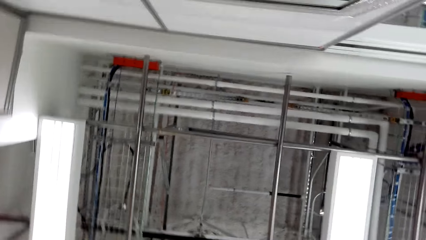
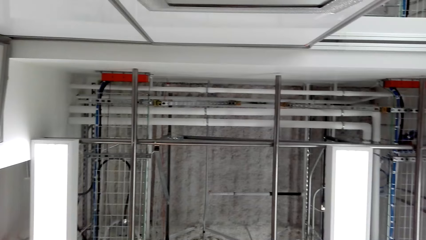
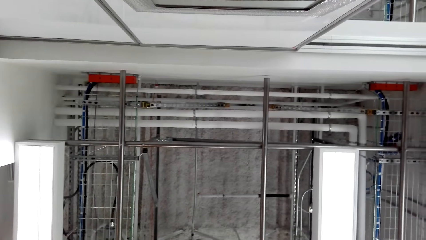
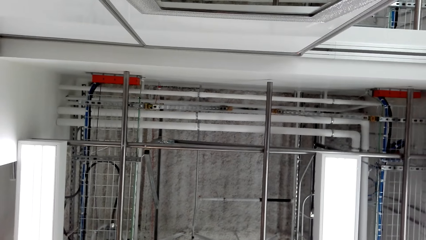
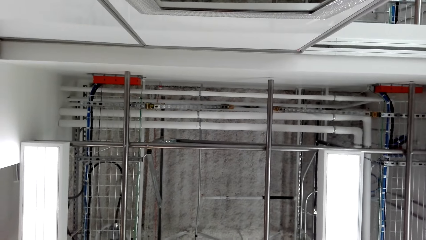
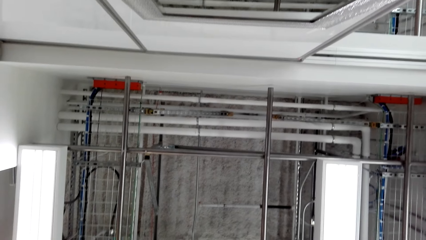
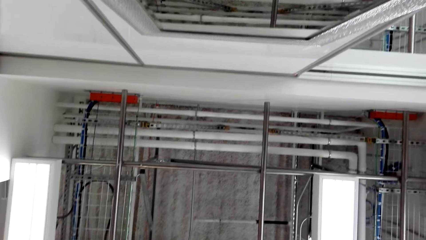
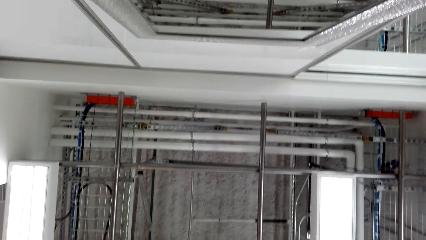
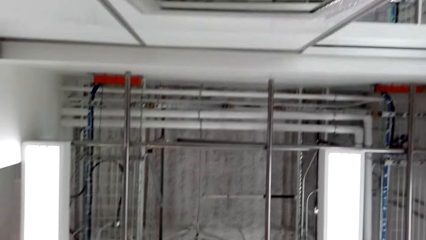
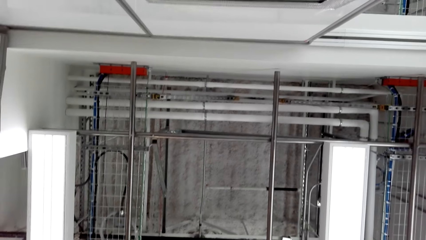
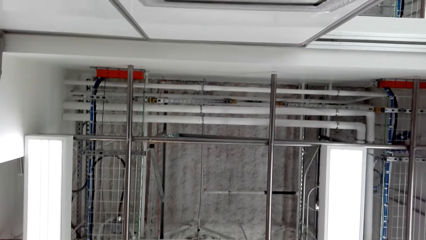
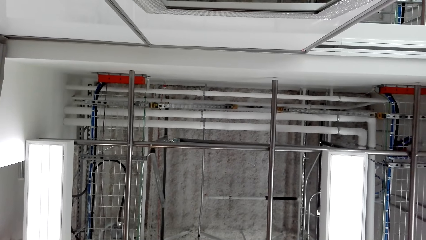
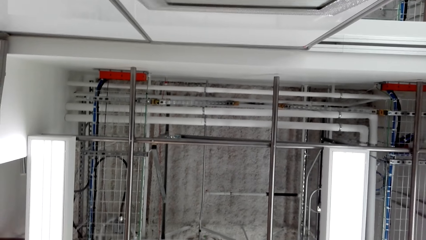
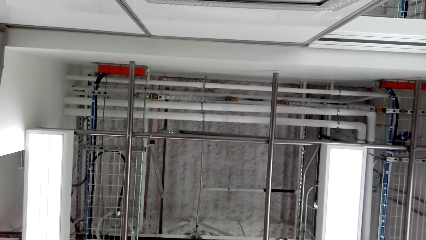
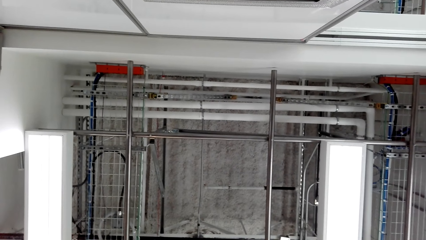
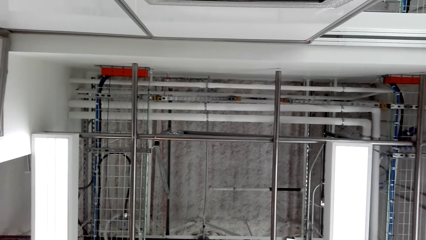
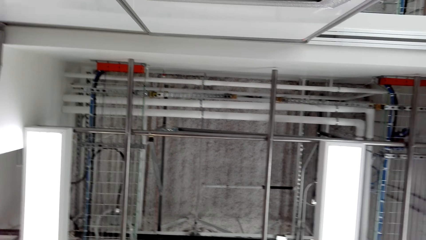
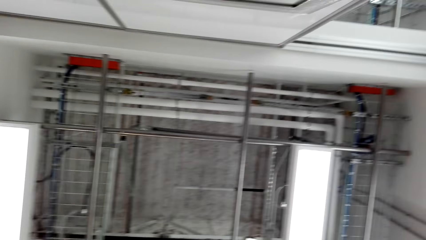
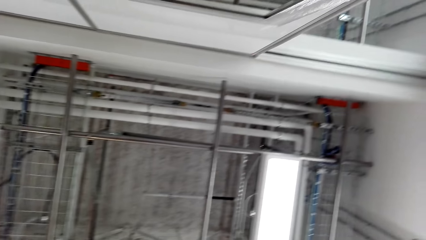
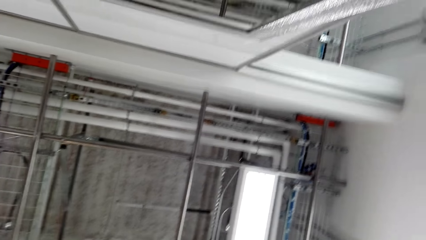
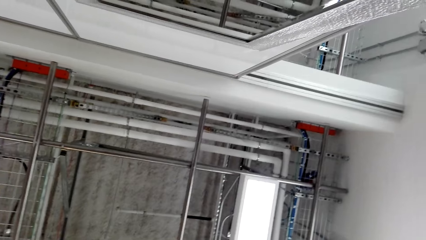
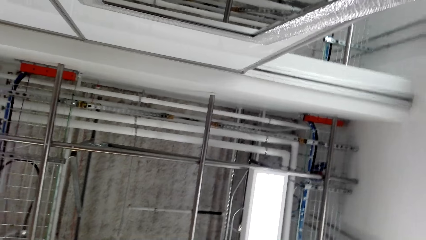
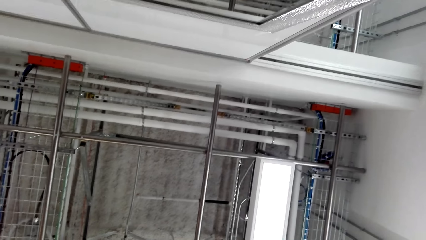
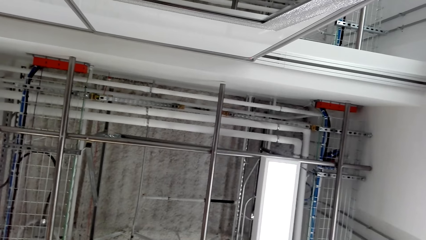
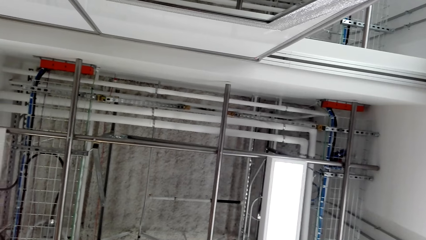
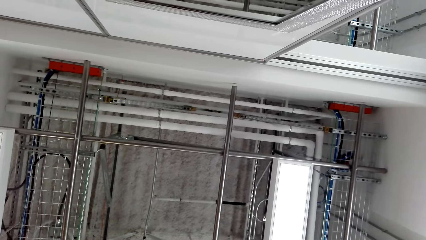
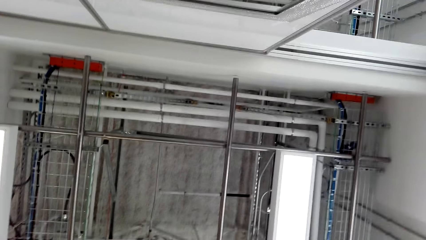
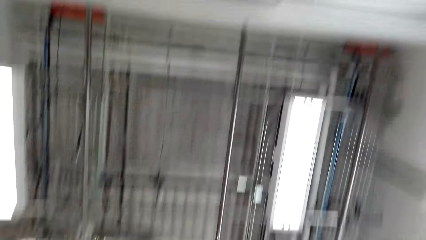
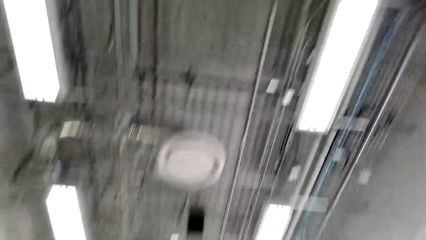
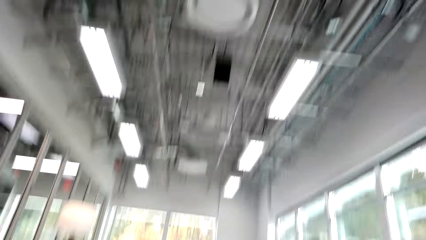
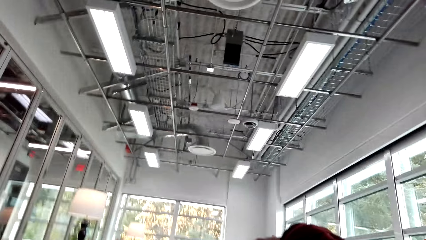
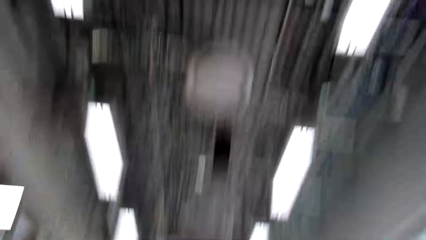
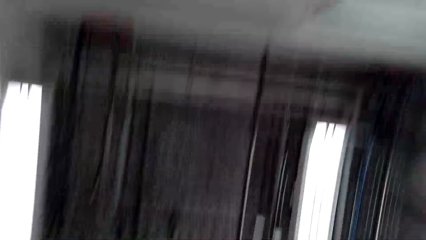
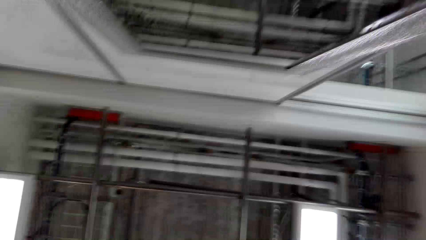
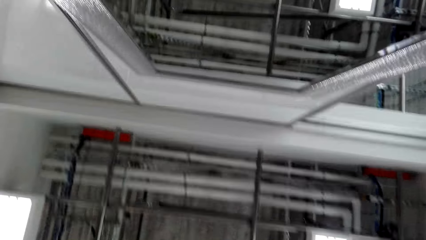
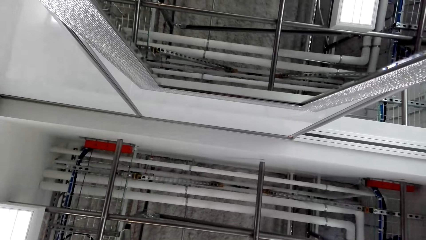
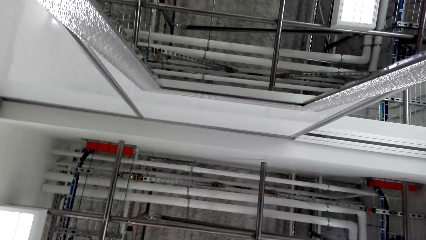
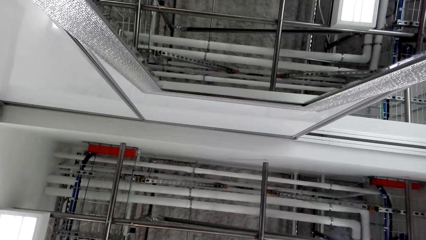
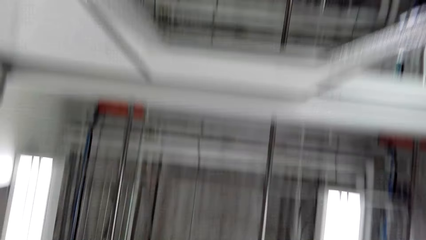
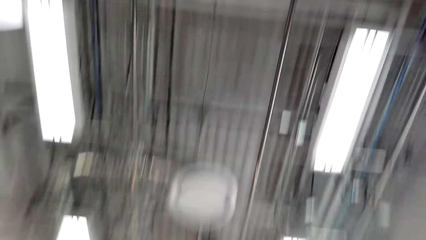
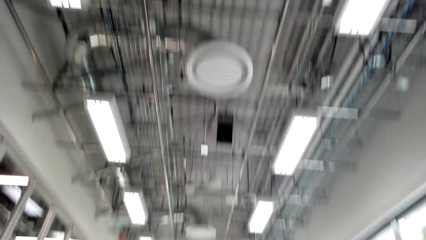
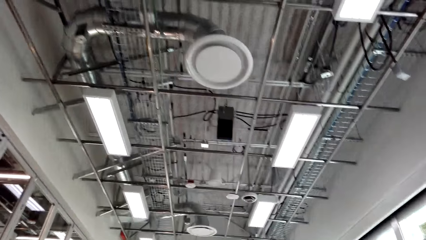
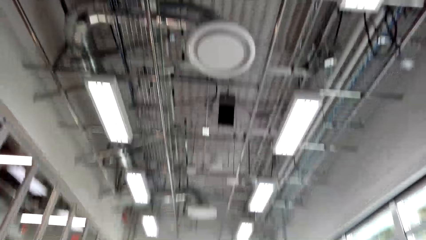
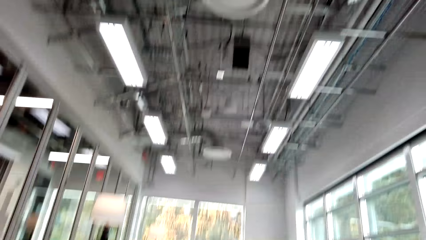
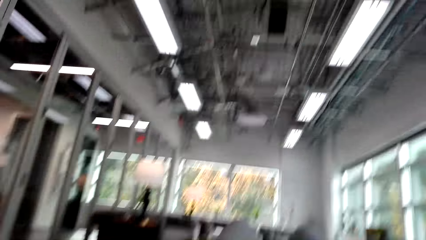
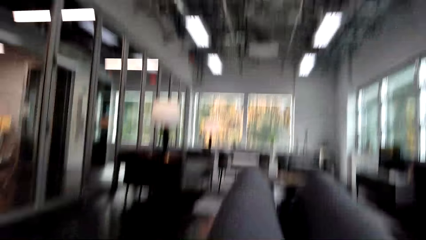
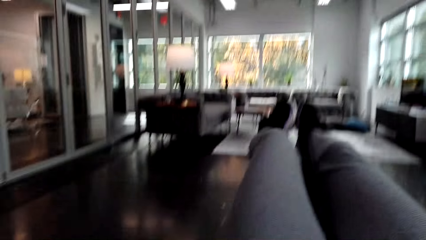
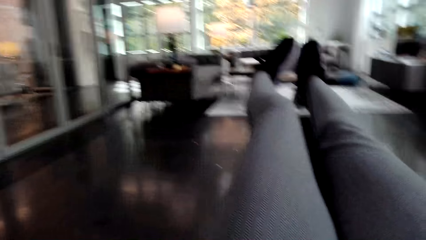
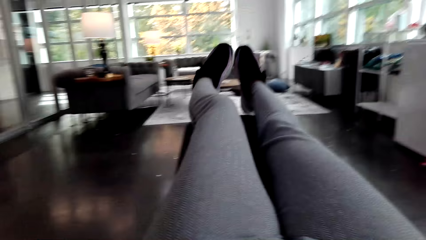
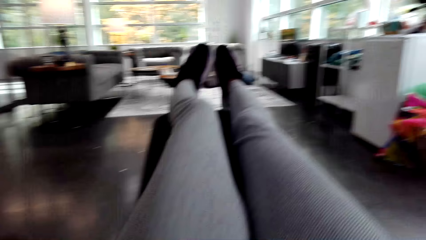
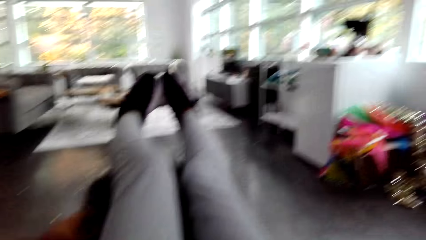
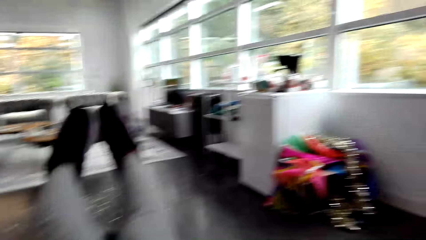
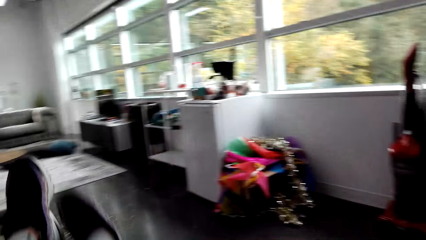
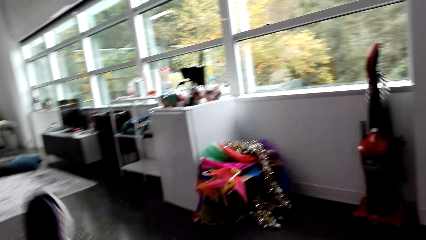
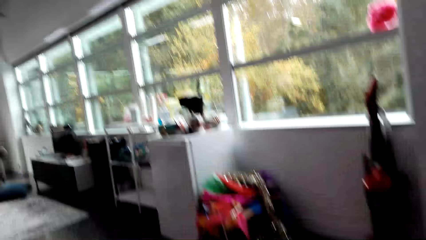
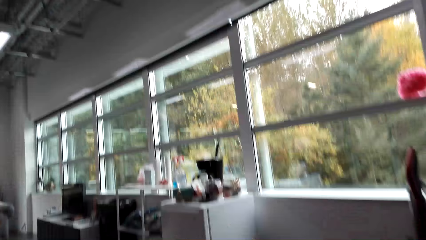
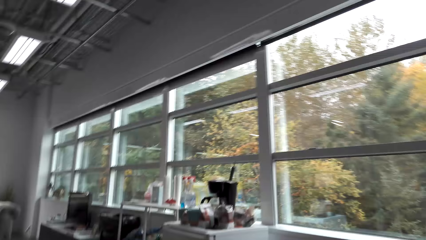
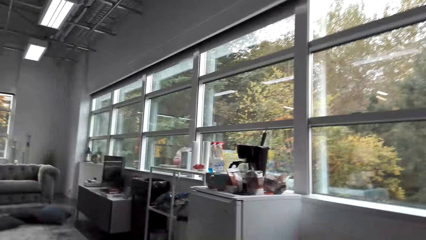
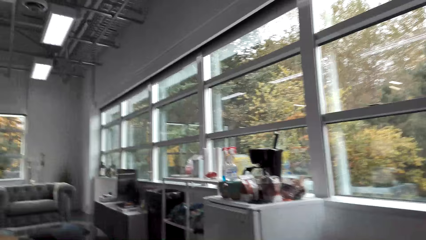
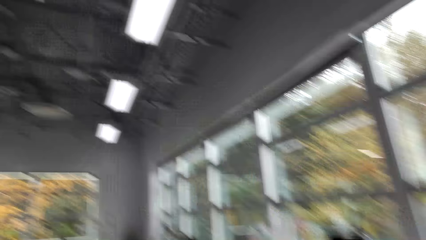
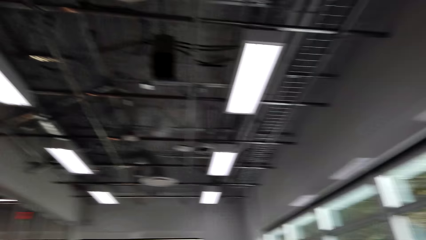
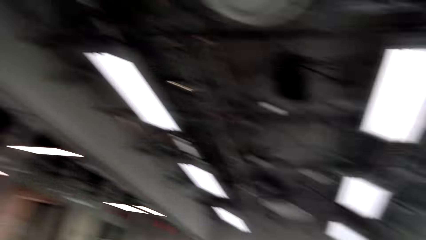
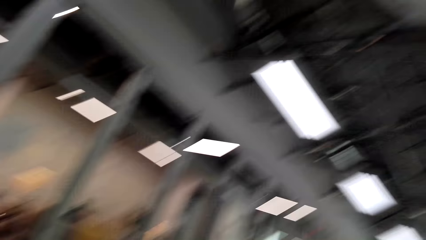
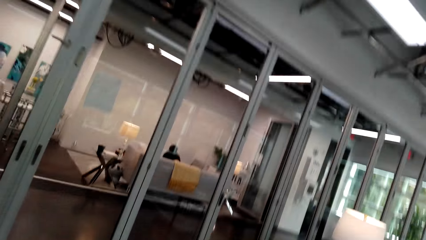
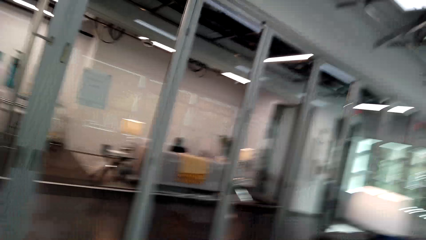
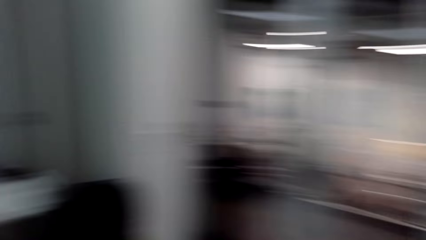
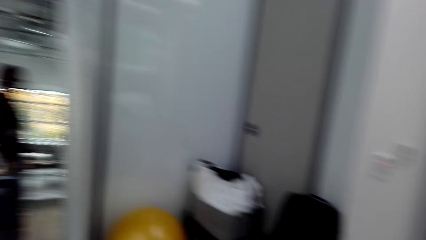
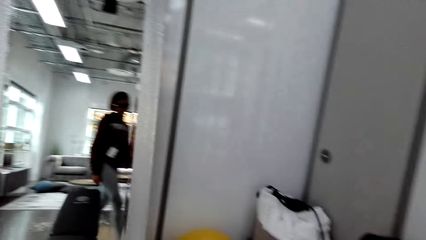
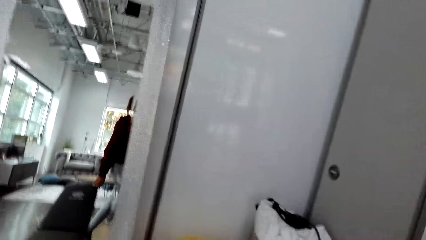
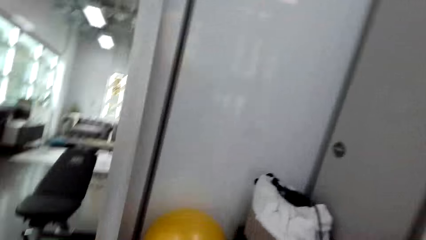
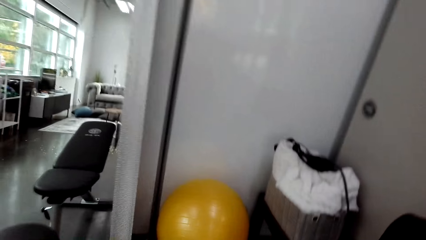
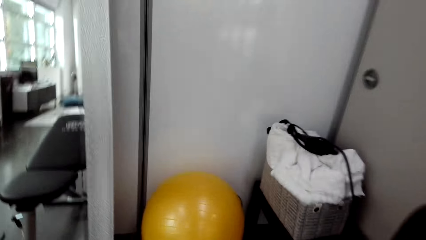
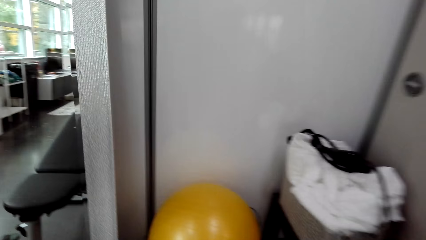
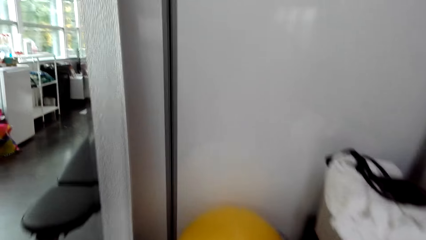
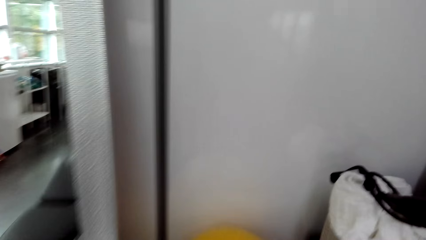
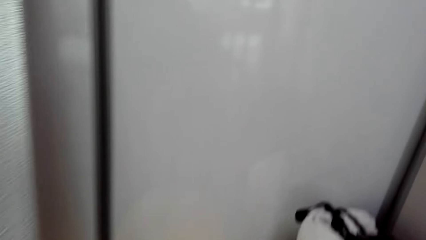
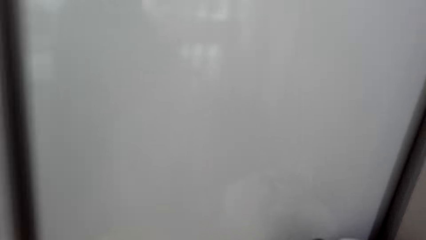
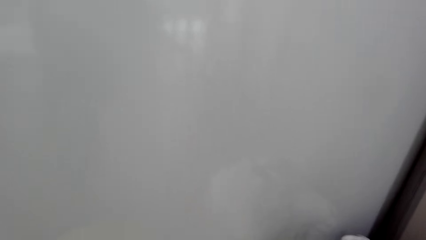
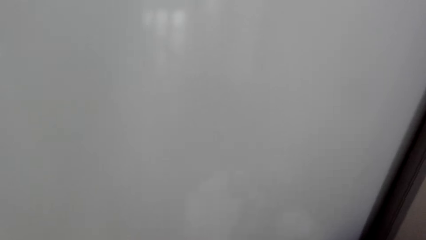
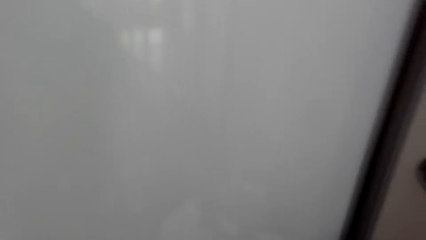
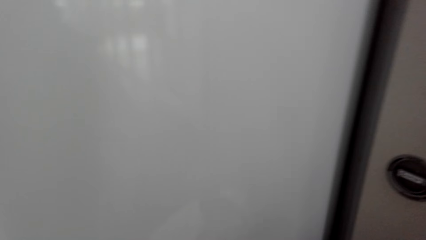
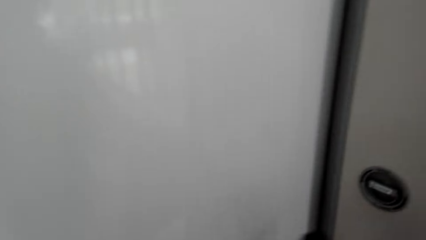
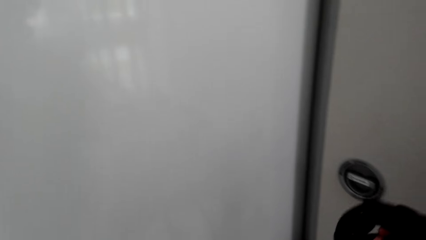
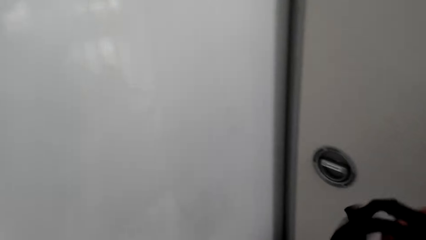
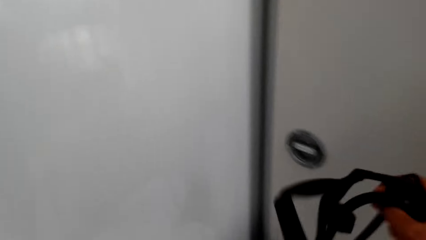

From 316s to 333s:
The camera wearer stares at the roof. They stand up. They stare at the mirror. They walk around the apartment.
